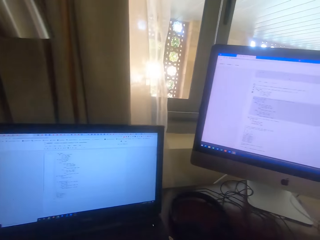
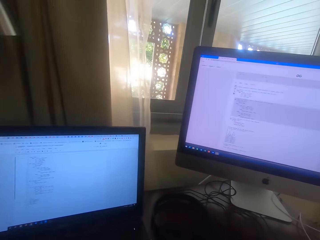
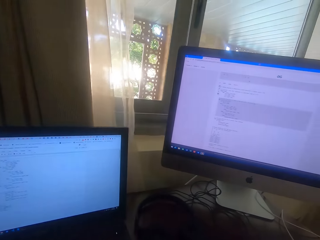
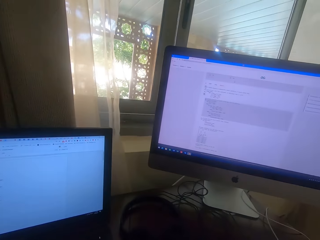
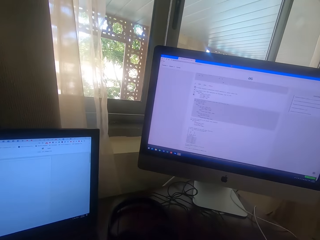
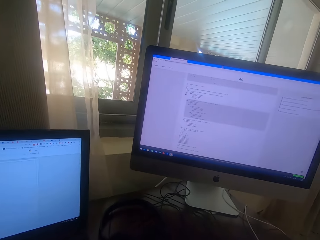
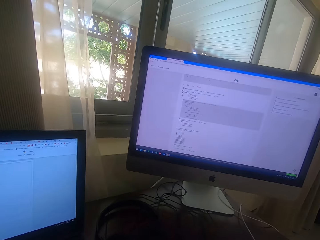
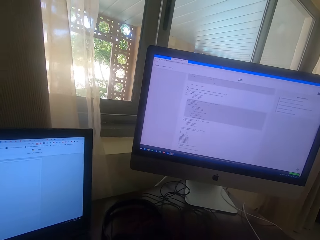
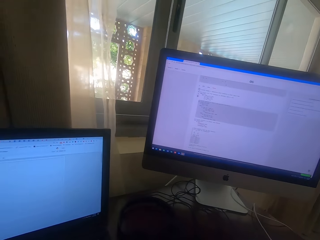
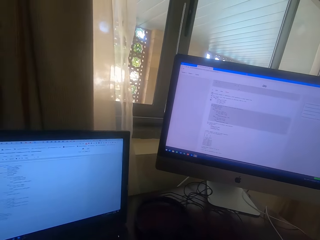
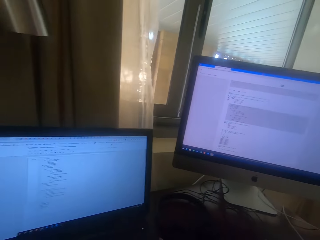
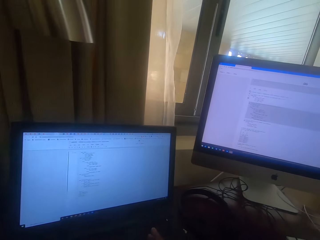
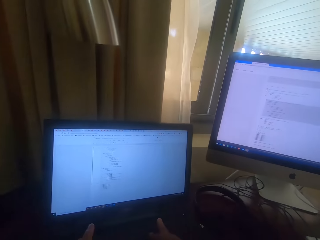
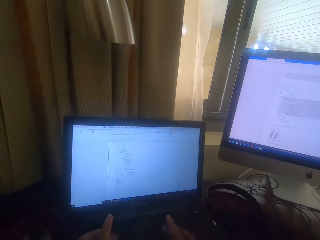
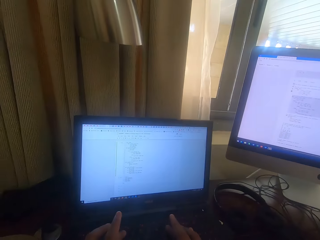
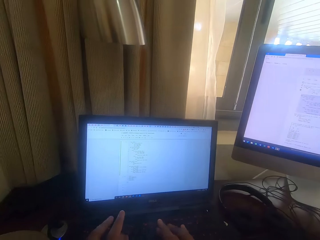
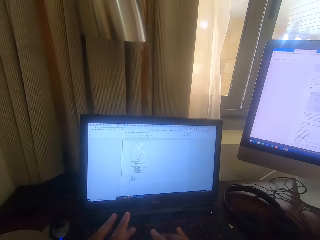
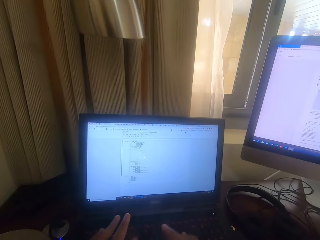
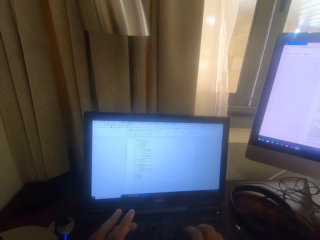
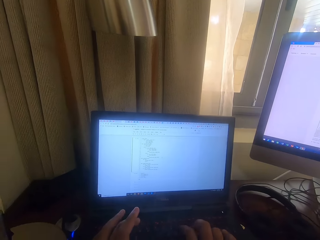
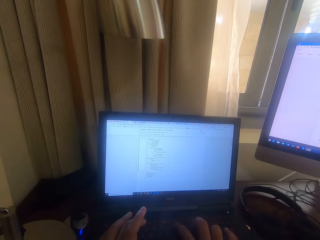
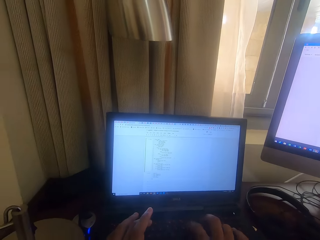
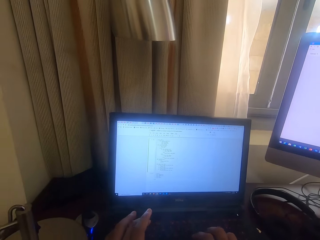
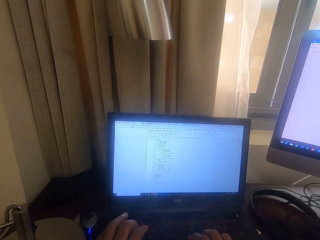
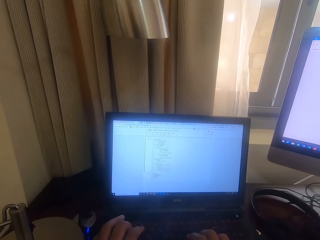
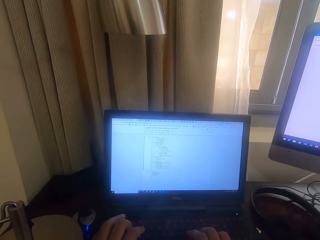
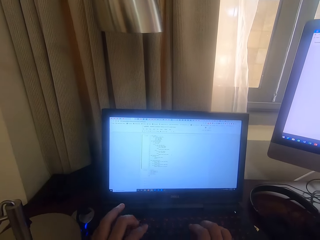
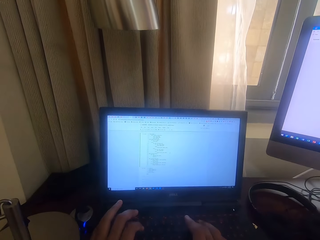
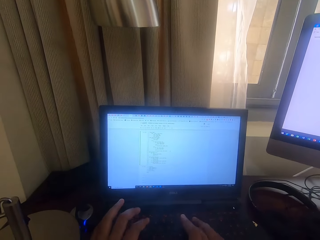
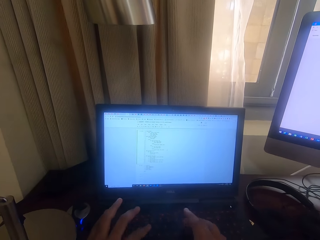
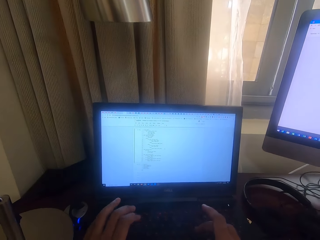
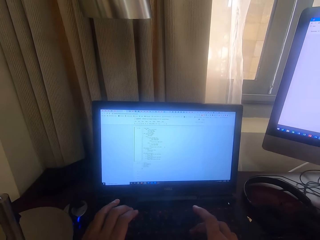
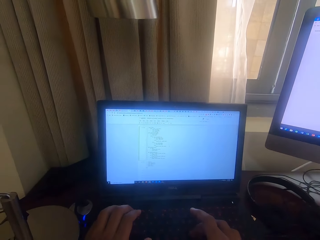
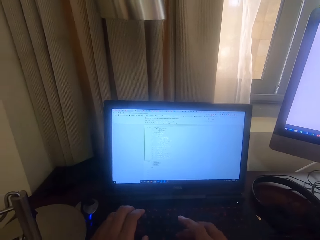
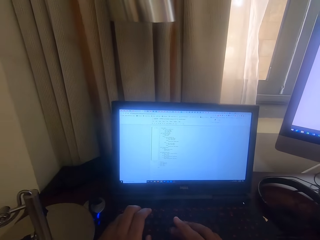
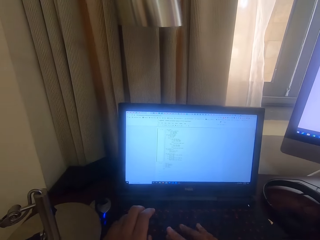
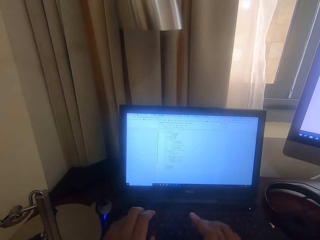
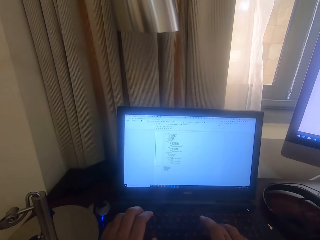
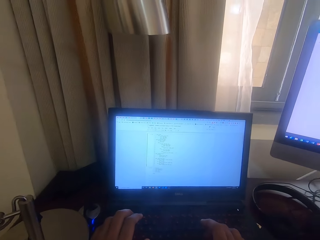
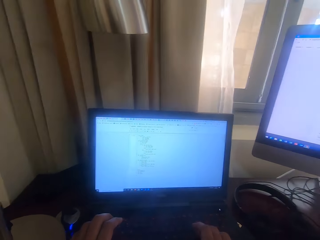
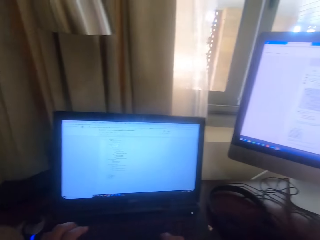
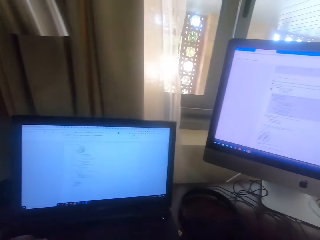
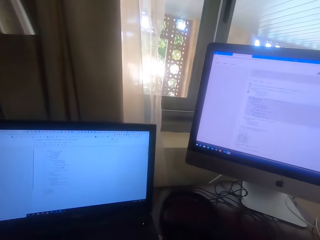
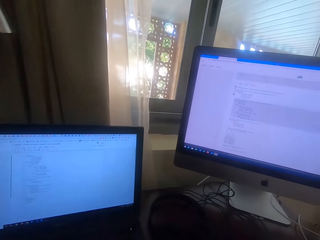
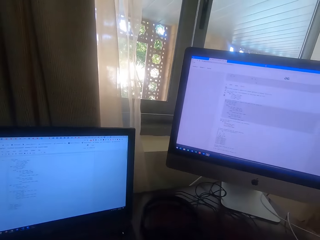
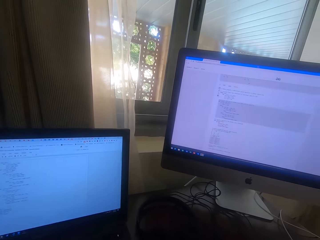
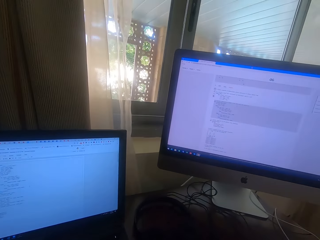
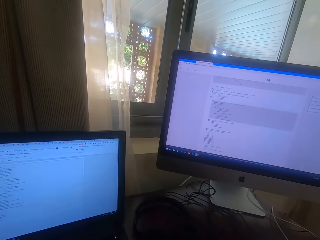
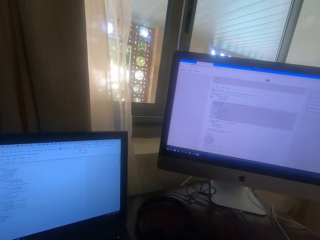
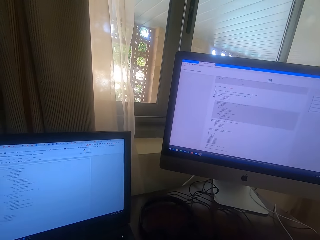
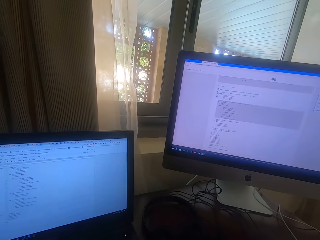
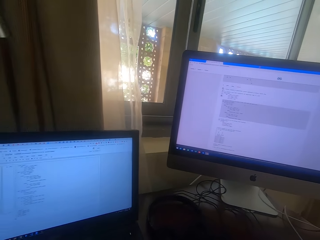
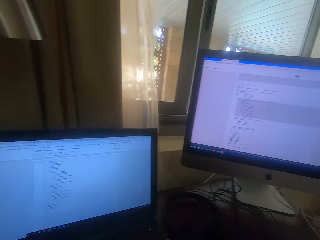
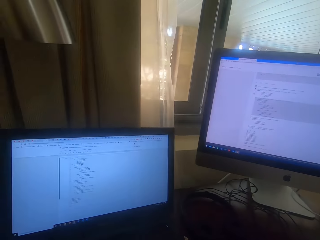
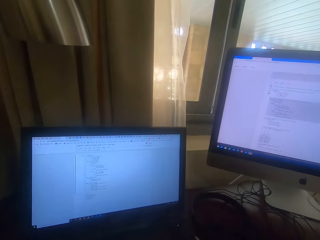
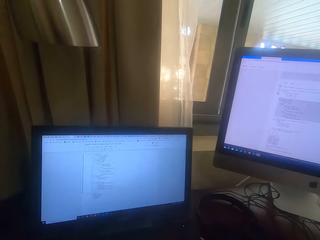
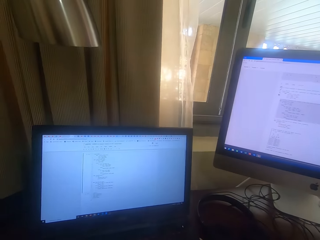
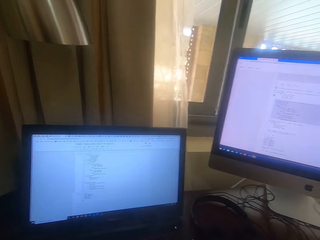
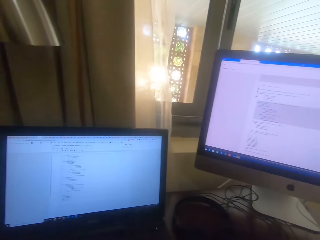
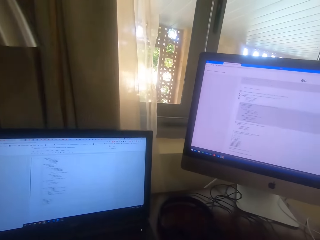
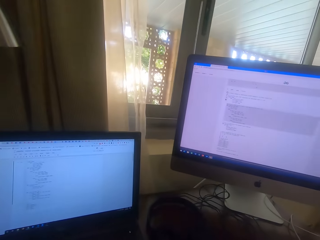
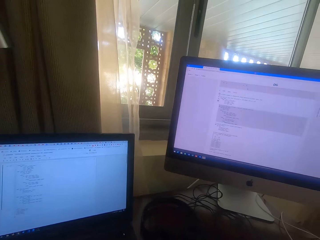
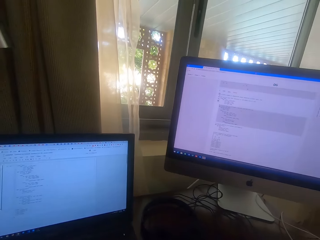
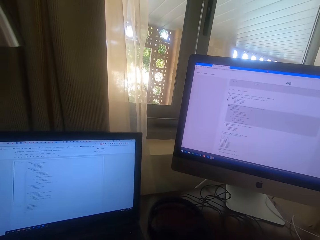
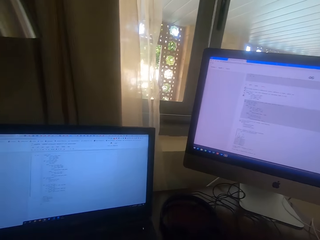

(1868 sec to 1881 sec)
The camera wearer taps the keyboard repeatedly. They move.

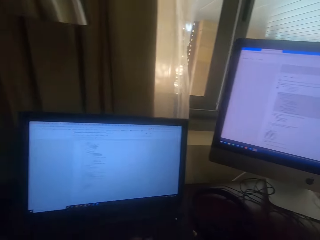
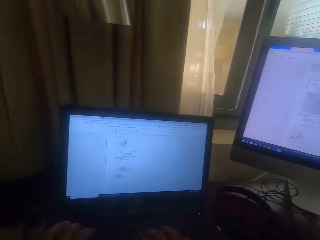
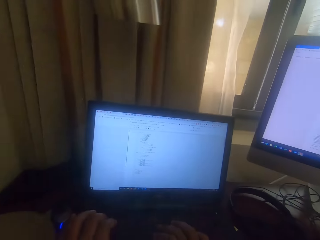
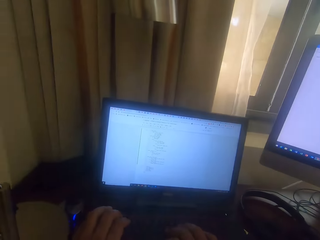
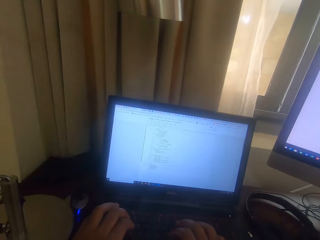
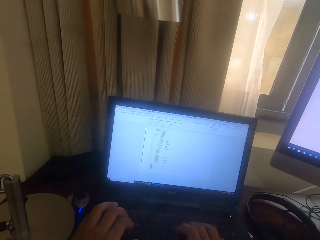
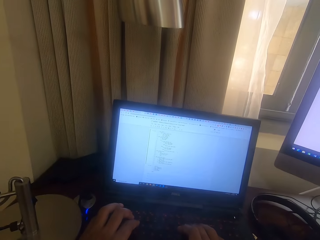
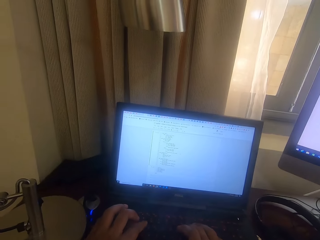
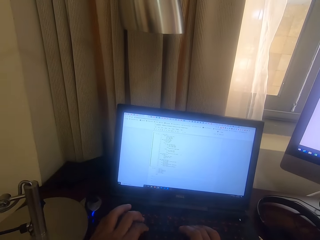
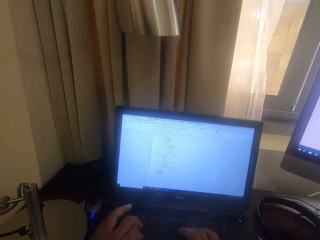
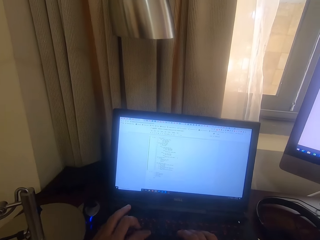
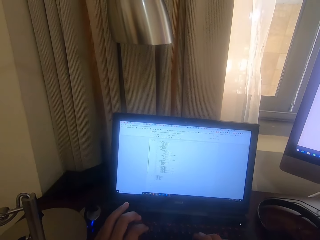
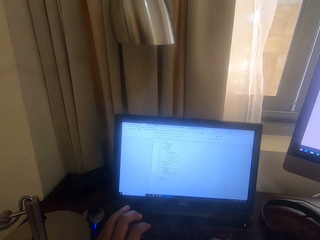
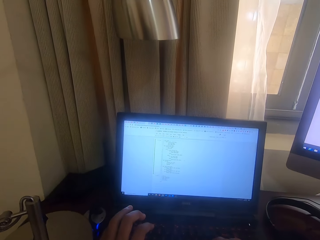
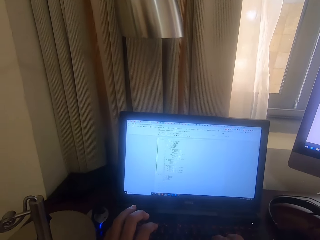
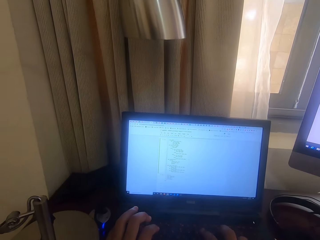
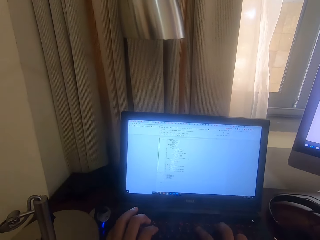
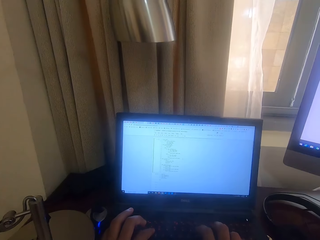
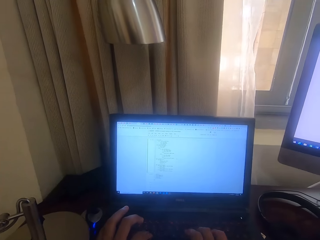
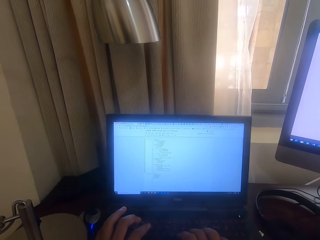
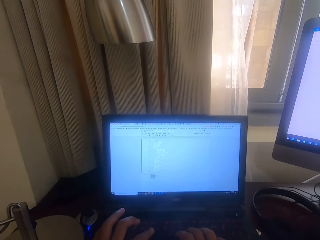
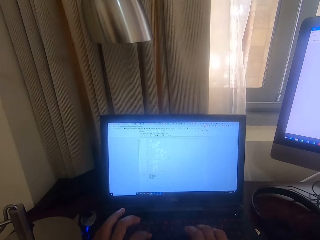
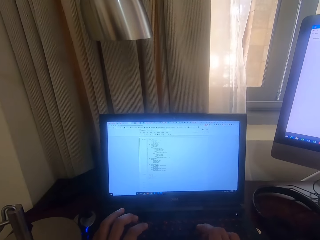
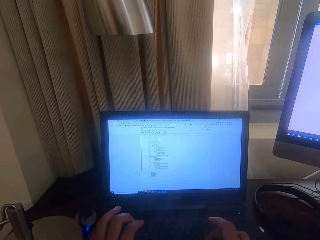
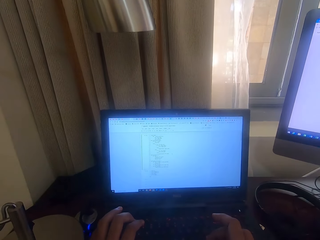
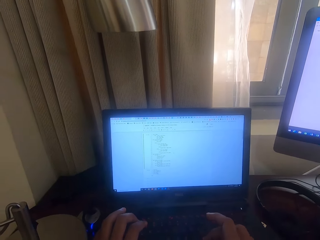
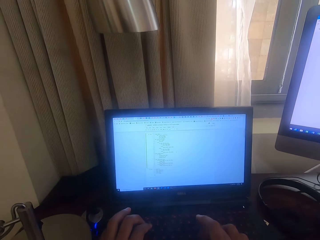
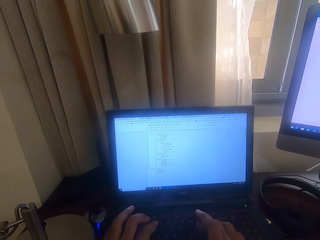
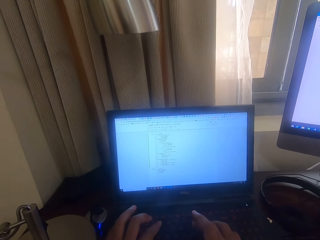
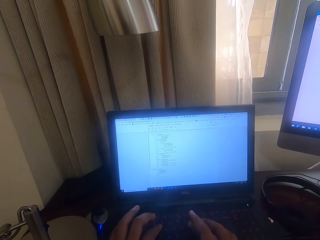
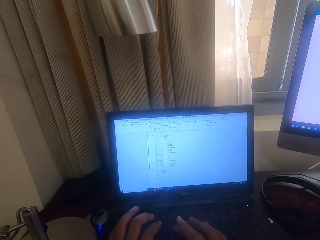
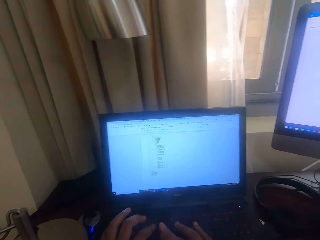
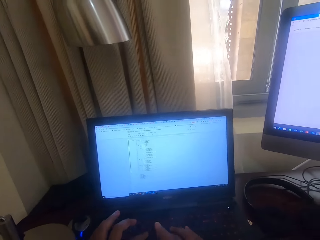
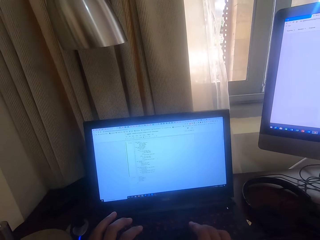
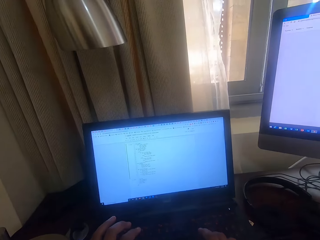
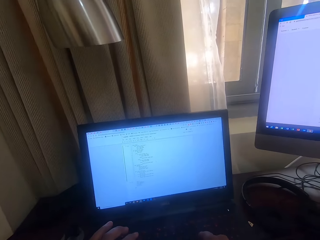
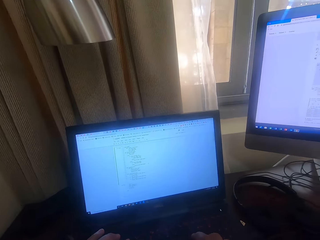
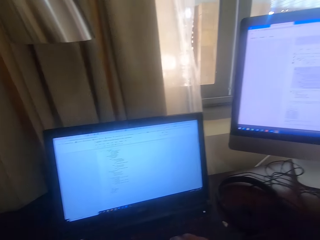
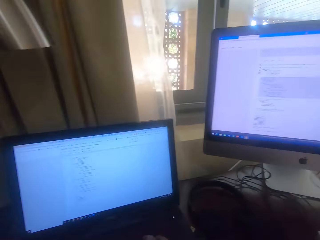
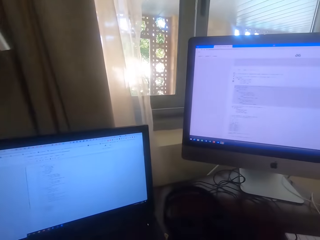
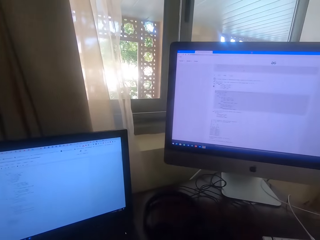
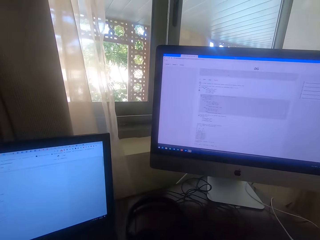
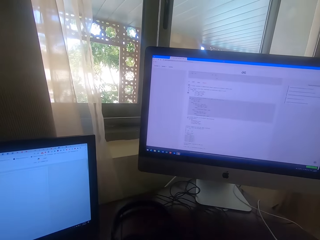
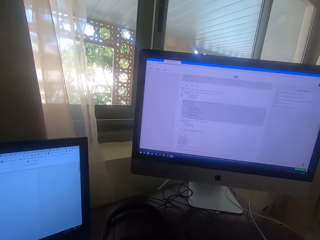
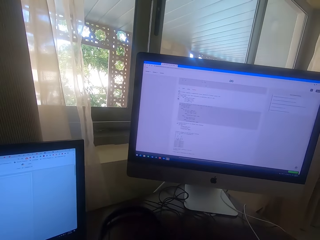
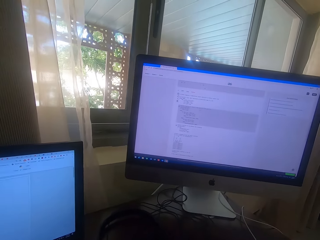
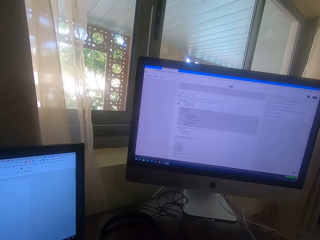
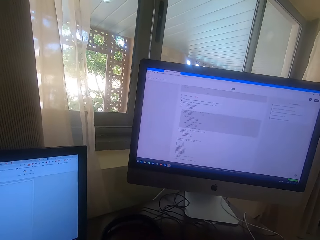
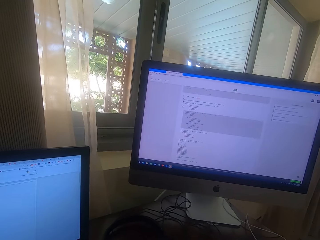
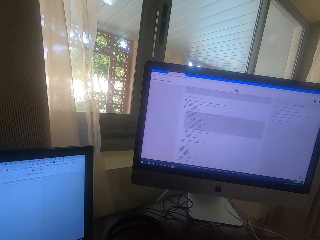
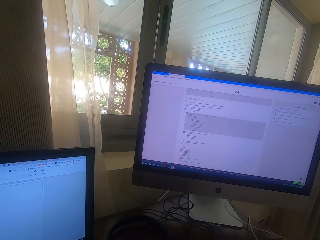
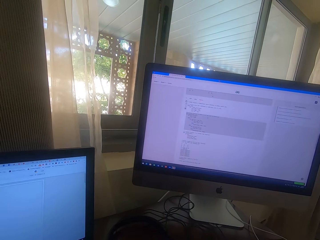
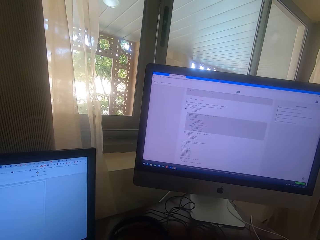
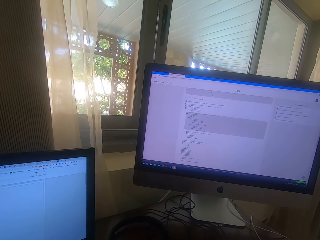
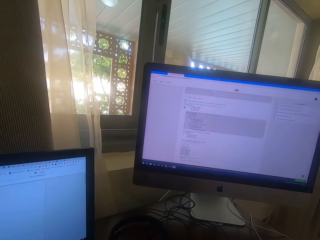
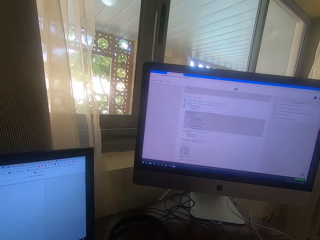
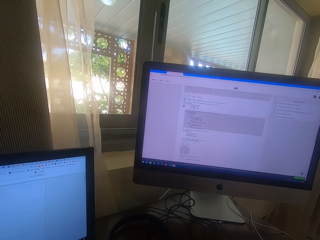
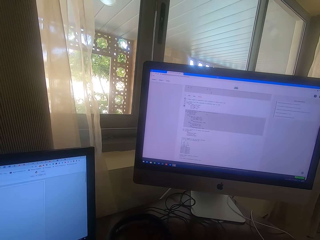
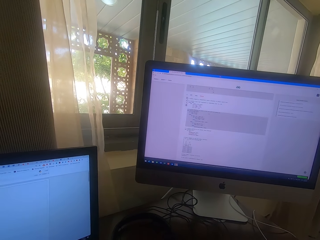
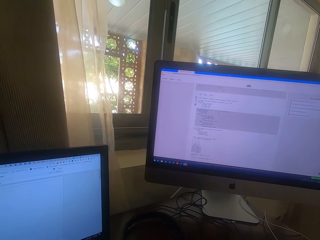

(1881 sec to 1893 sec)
The camera wearer taps the keyboard. They tap the keyboard again. They move.
